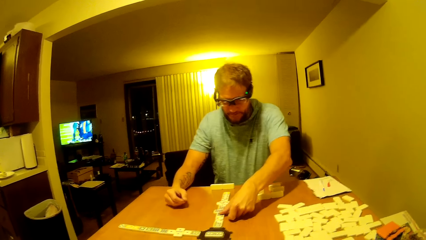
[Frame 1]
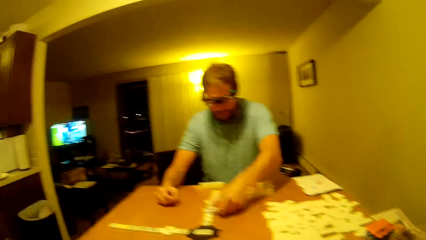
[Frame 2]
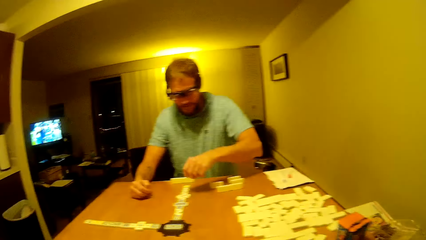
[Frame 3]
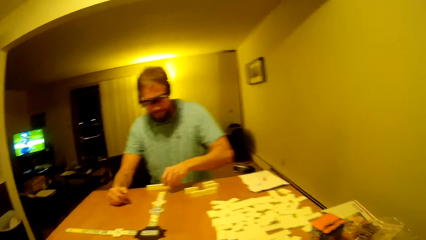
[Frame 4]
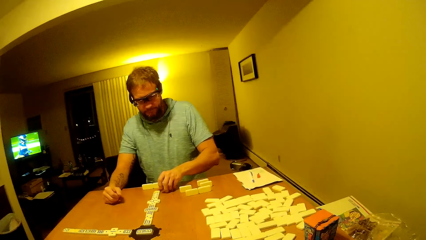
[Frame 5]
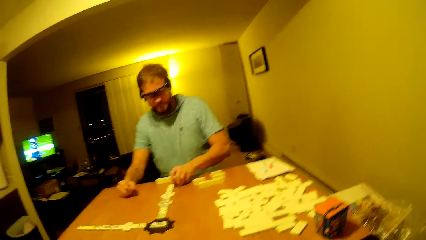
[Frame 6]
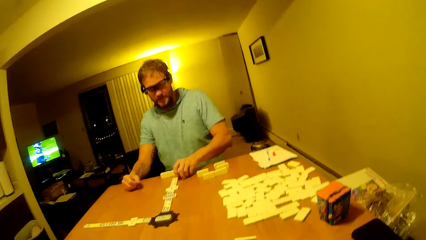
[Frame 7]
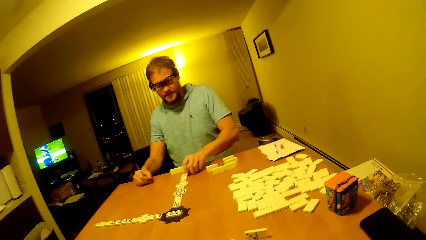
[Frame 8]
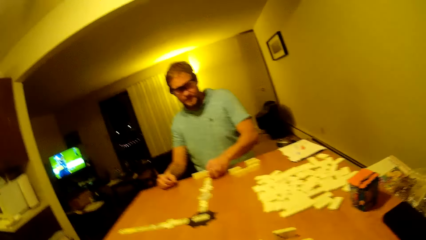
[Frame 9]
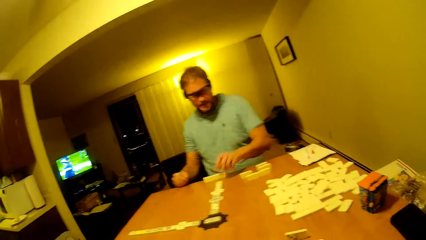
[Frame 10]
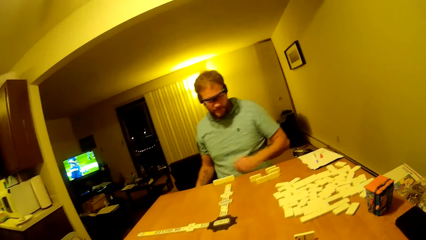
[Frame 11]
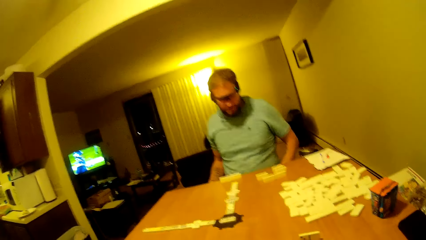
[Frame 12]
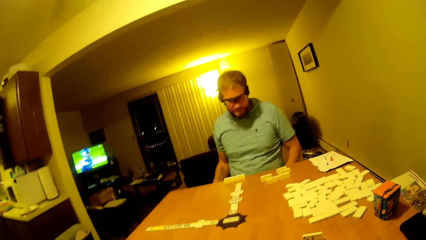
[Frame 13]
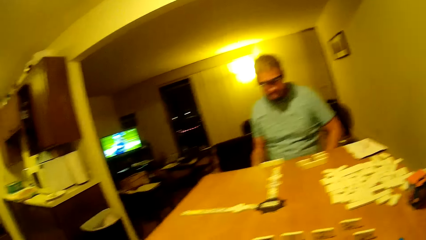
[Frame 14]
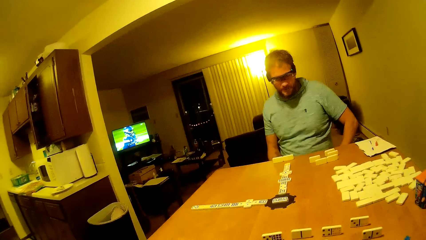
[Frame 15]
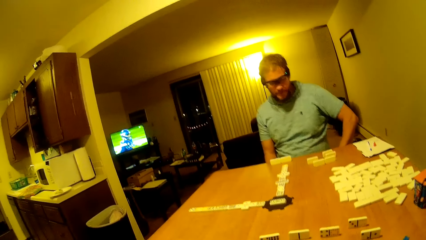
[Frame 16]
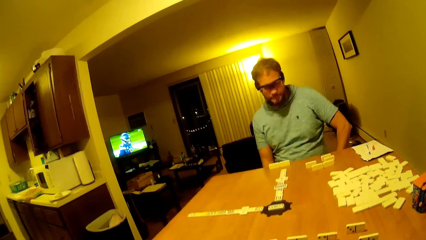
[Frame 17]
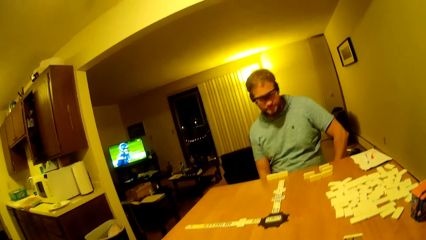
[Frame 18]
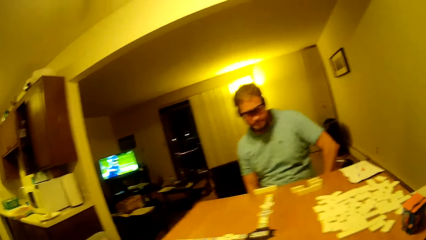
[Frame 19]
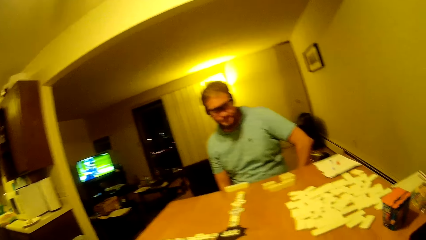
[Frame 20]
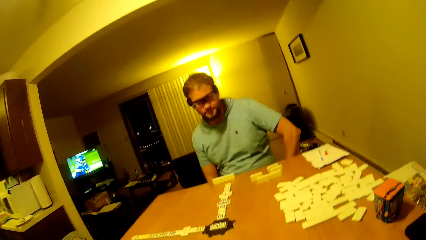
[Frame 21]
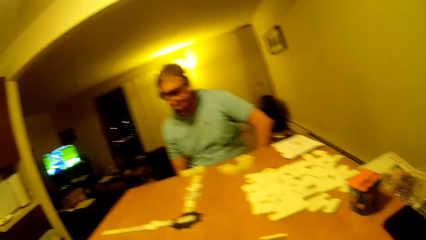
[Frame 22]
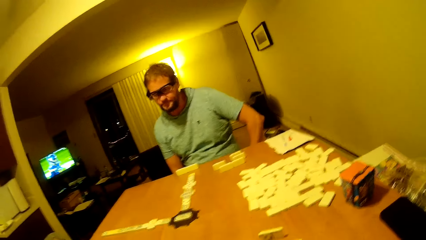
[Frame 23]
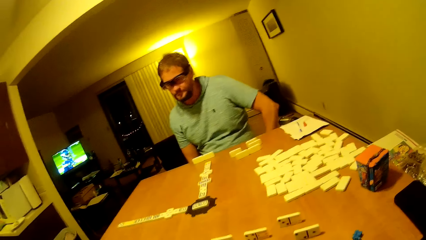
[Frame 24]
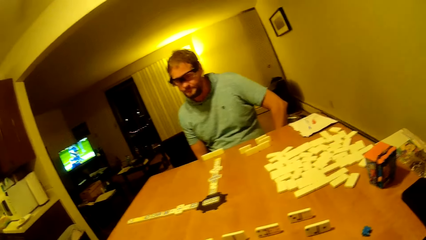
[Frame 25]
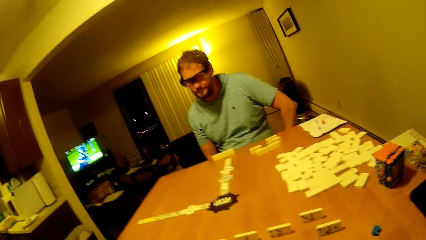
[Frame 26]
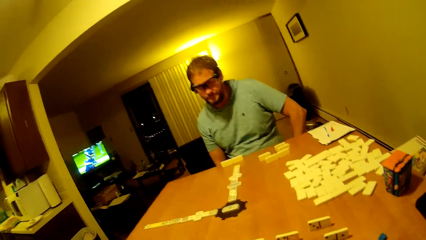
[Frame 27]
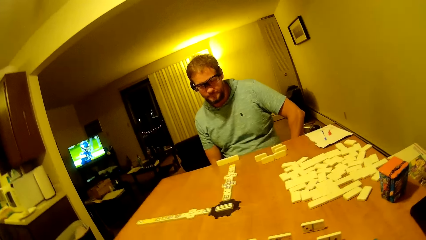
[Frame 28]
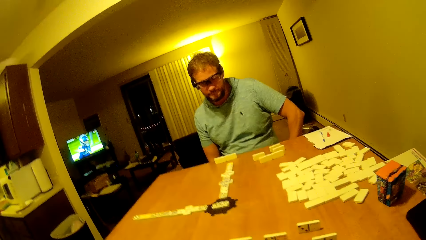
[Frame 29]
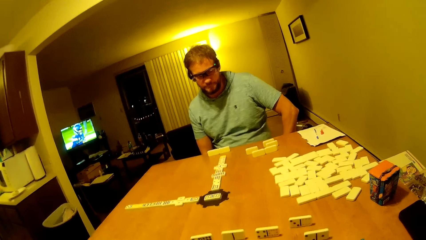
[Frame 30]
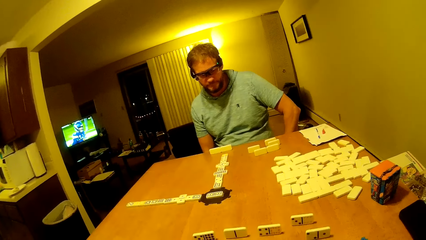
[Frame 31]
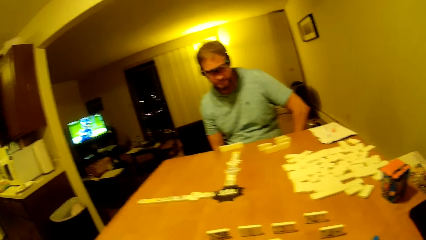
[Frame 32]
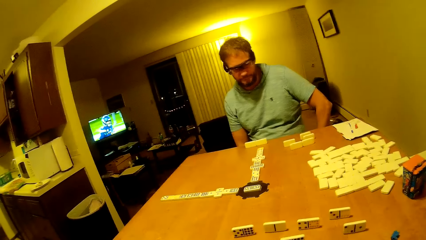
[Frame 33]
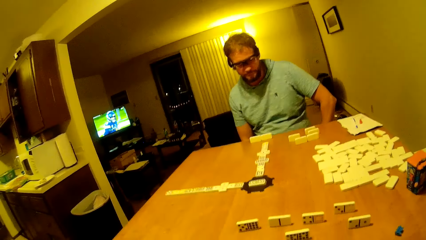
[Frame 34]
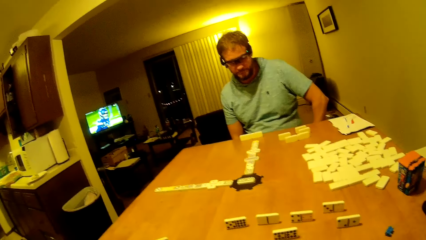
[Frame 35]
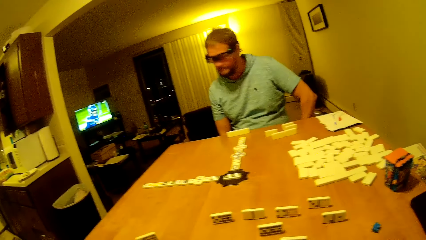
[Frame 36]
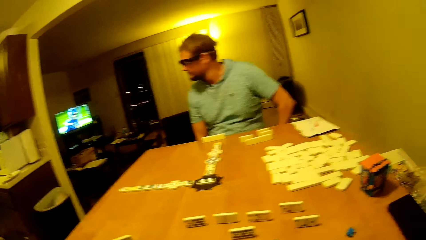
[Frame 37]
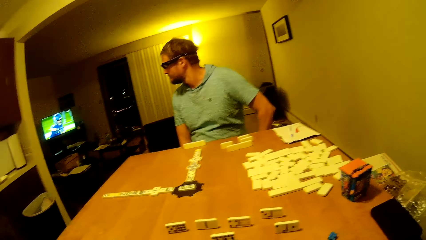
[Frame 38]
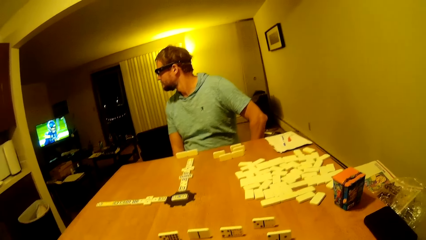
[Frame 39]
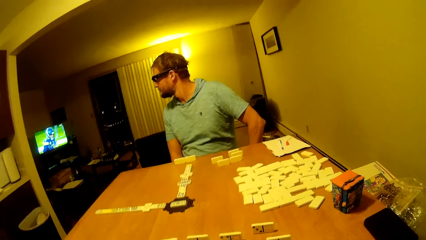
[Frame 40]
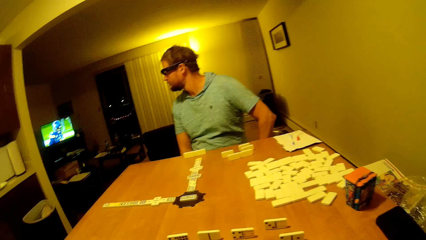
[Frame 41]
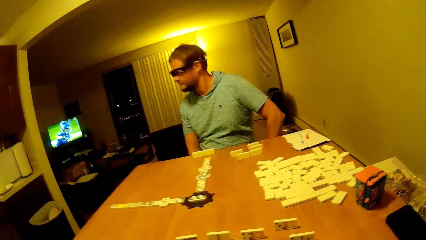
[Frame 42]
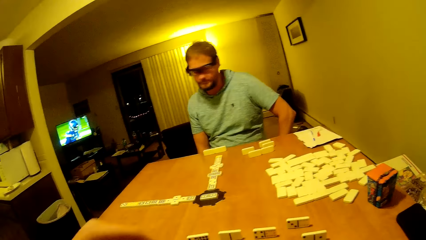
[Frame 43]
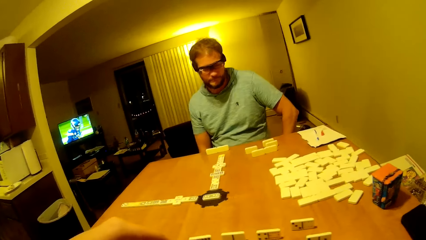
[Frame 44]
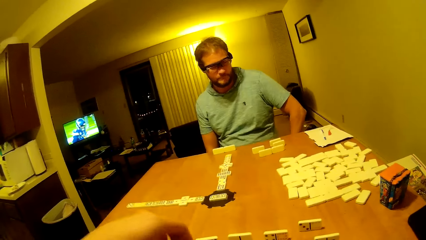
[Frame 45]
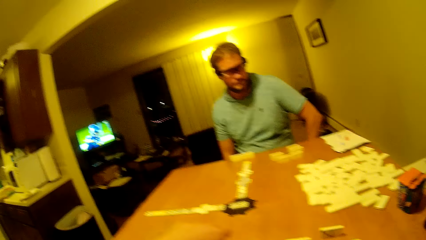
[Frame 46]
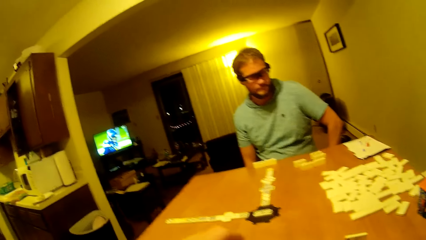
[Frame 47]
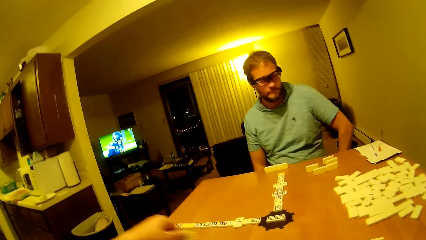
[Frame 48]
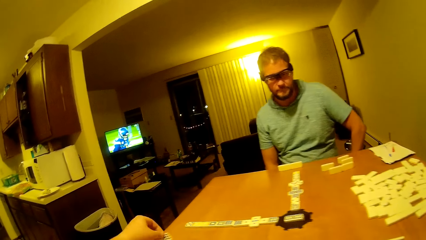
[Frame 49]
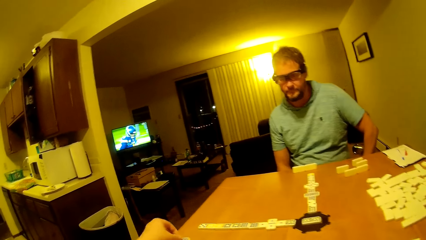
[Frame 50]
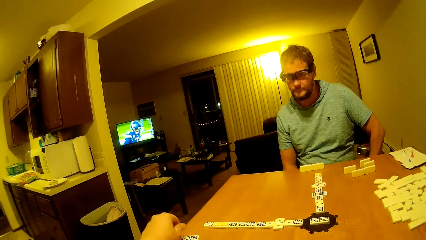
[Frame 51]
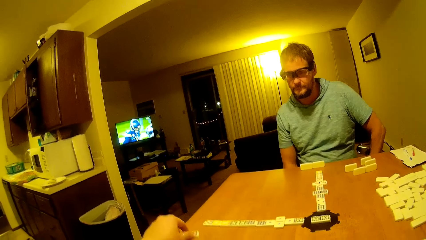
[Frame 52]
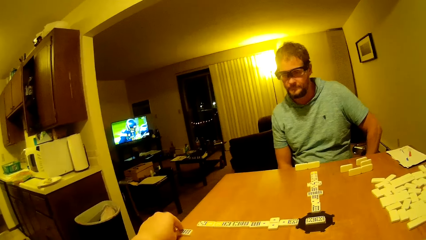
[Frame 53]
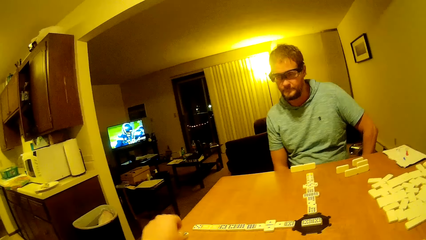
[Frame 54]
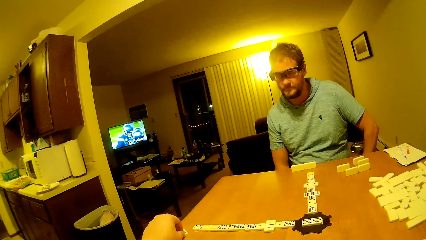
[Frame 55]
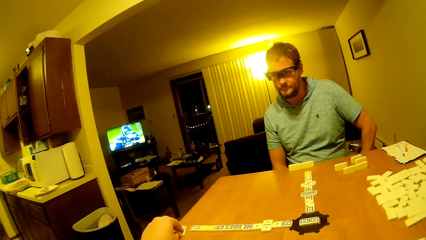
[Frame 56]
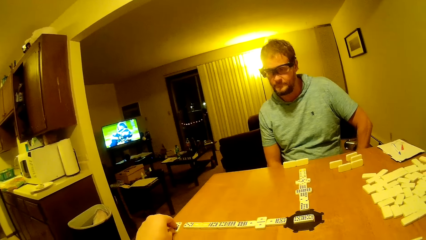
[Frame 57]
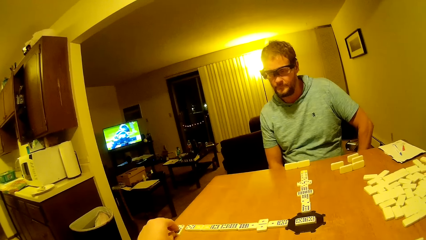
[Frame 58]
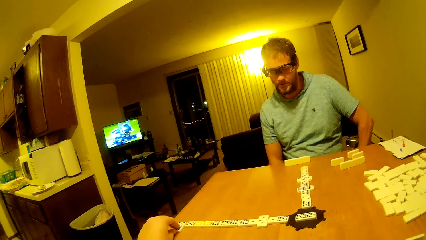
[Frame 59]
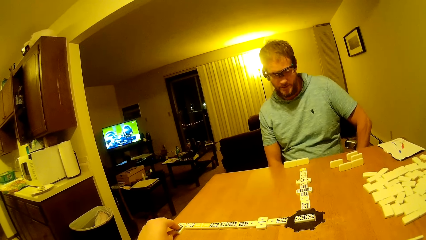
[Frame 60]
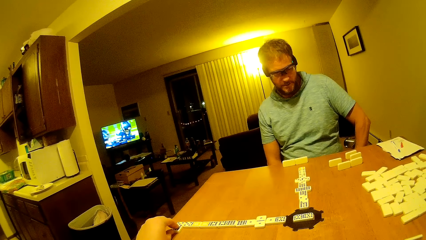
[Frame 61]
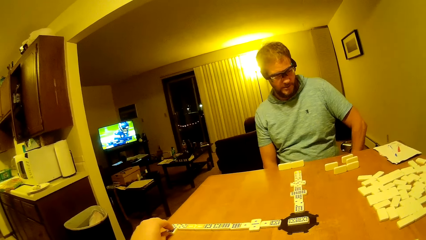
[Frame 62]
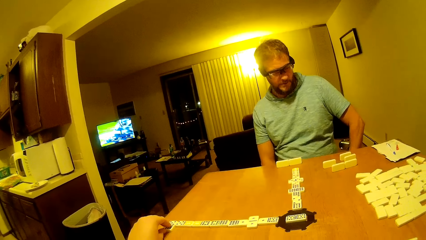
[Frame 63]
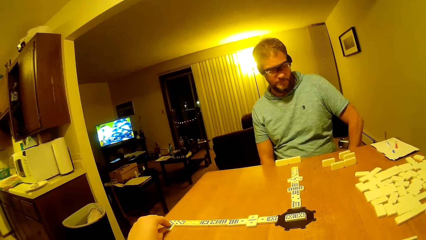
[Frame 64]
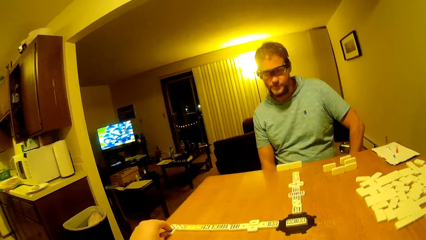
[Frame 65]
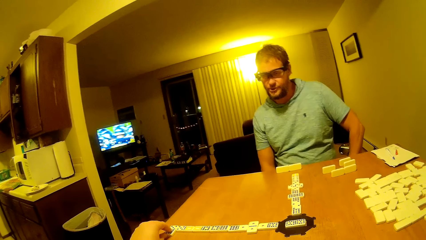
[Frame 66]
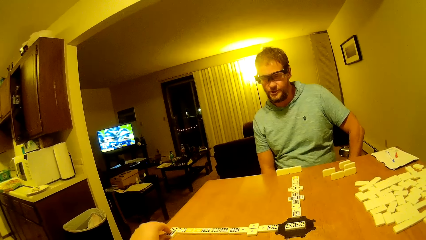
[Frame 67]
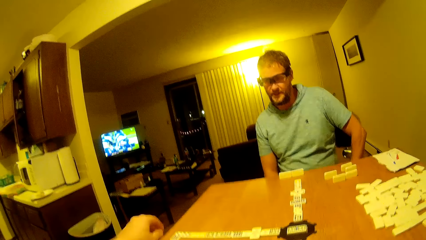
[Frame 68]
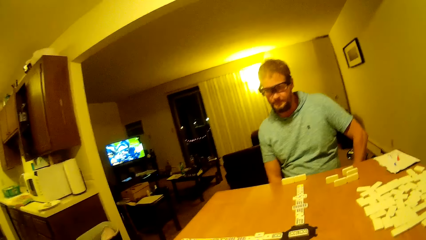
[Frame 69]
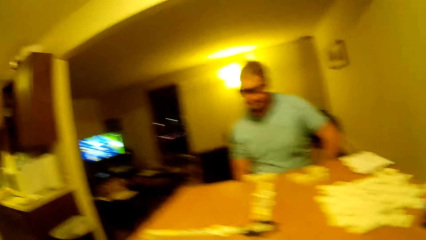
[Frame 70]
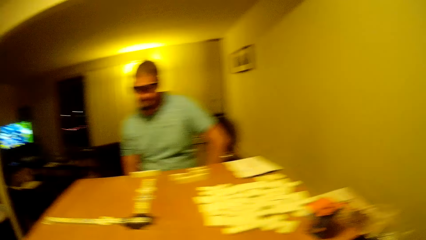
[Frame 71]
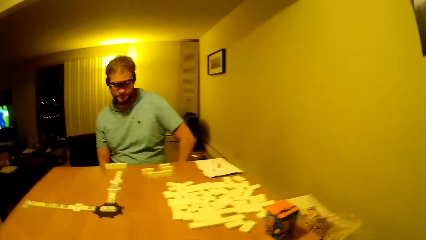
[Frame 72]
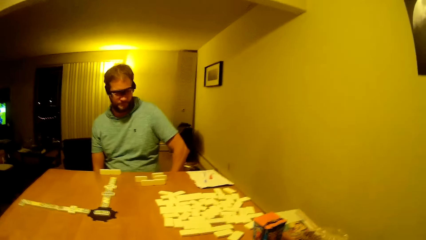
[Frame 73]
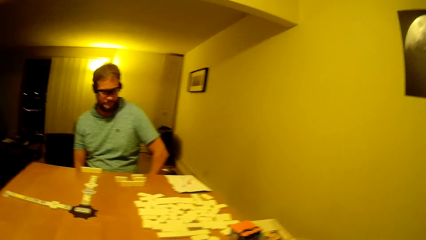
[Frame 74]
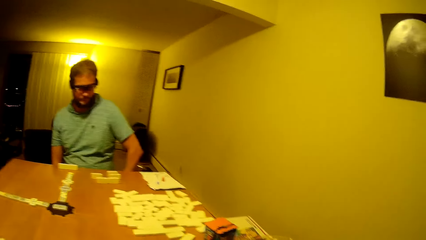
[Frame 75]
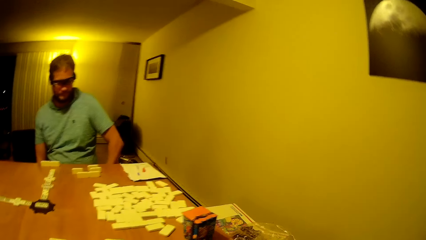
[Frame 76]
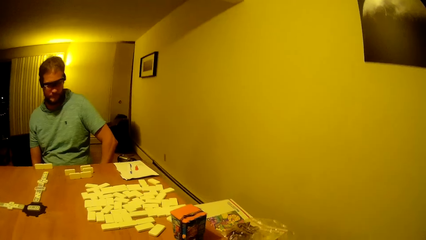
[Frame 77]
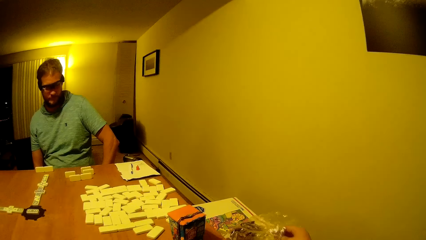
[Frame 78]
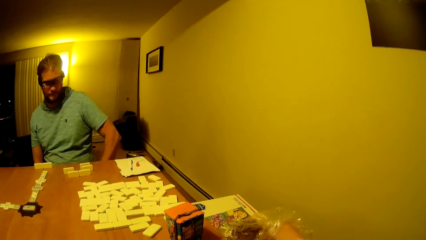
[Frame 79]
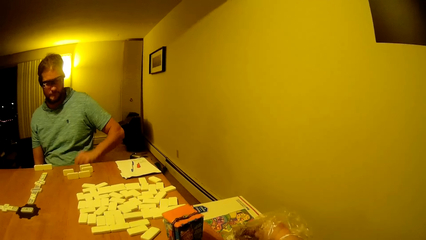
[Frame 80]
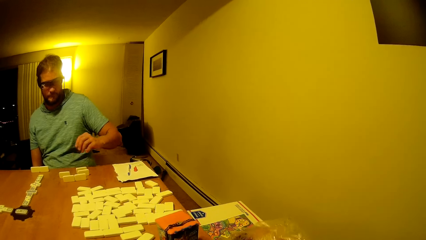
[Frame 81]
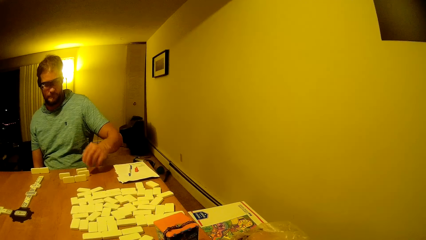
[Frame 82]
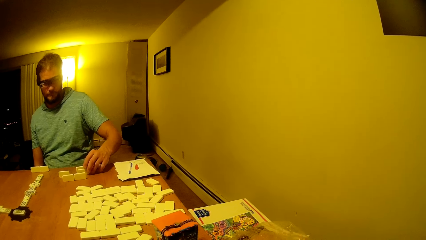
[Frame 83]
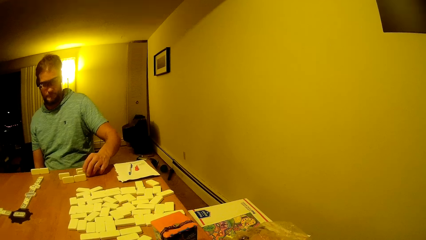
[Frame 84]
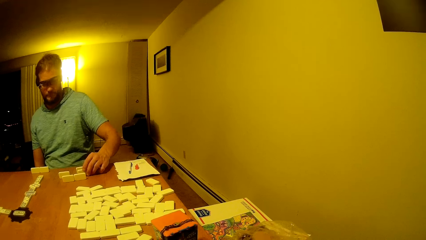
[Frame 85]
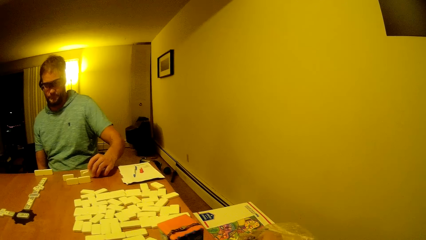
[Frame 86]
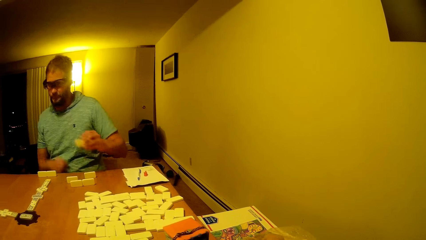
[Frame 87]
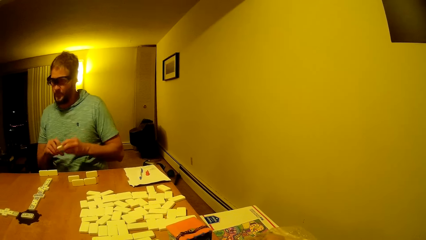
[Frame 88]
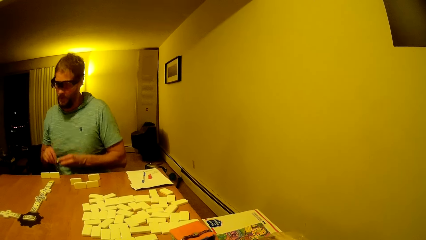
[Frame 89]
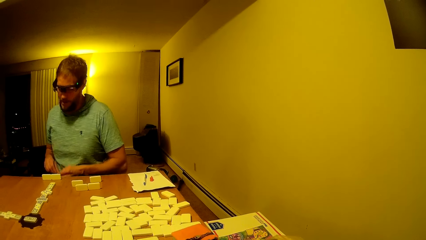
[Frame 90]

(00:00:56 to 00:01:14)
The camera wearer and a man stare at the tiles on the table. The camera wearer talks to the man. The man talks to the camera wearer. He turns the head. The camera wearer moves the tile or dice on the table. They look around. They pick something from the nylon paper and put a hand in the paper. The man picks up the tile from the table. He moves the dice.
